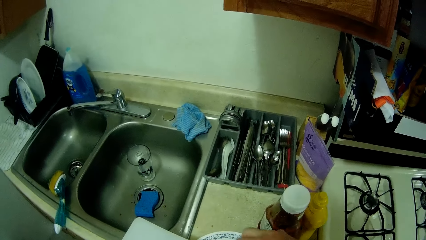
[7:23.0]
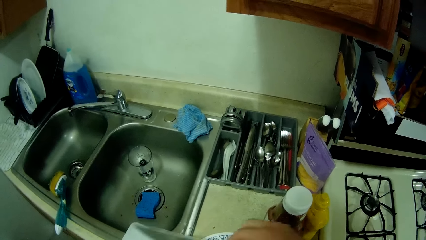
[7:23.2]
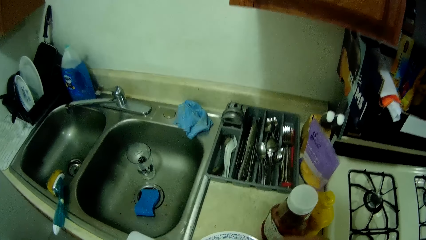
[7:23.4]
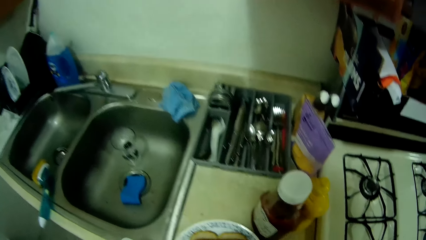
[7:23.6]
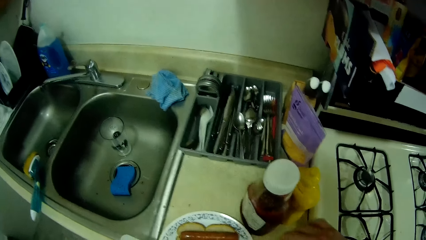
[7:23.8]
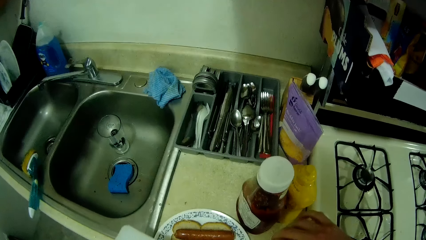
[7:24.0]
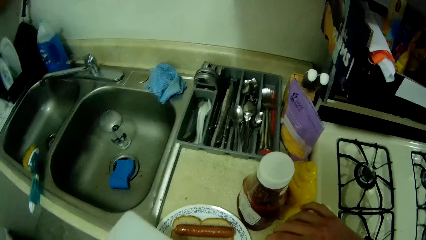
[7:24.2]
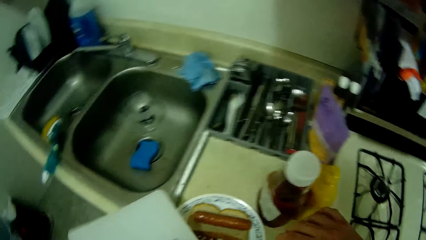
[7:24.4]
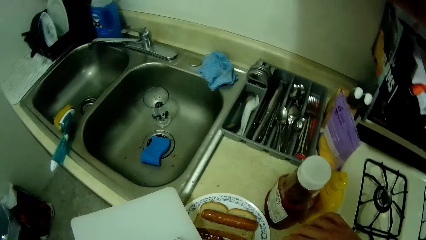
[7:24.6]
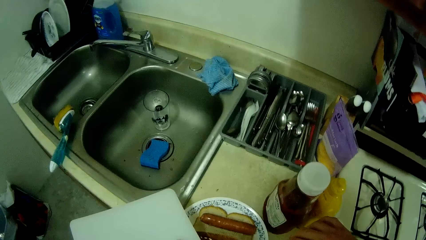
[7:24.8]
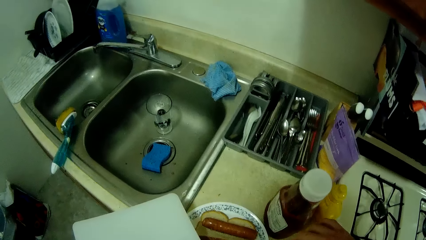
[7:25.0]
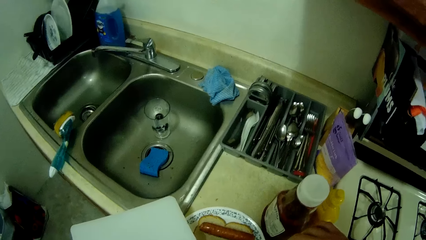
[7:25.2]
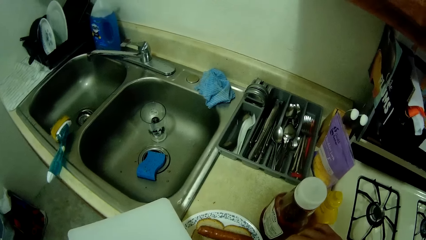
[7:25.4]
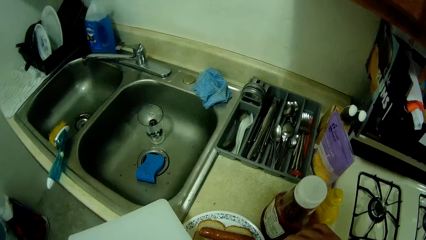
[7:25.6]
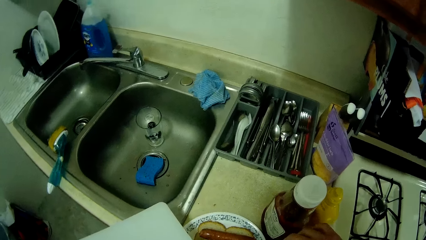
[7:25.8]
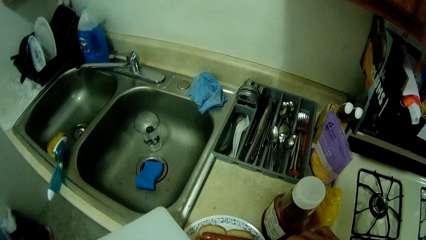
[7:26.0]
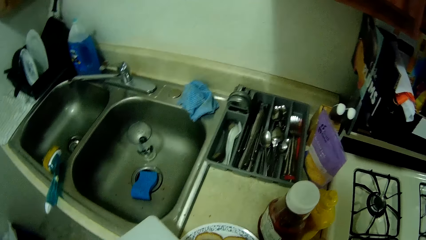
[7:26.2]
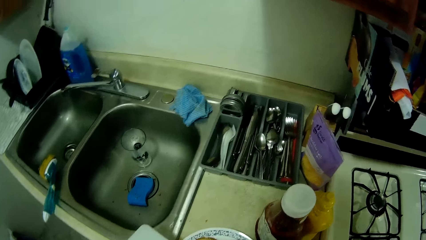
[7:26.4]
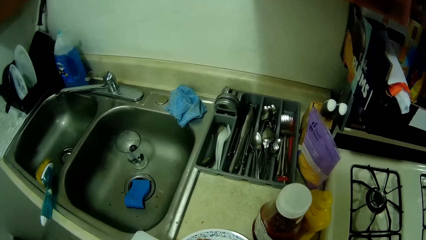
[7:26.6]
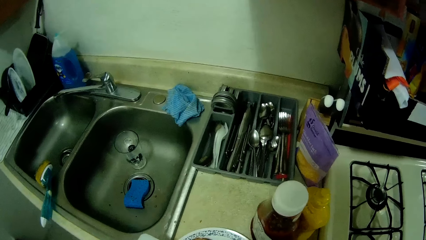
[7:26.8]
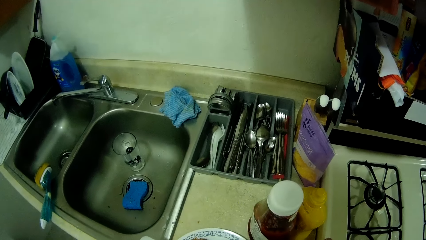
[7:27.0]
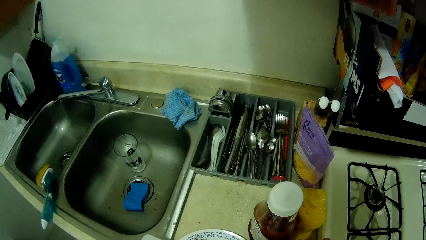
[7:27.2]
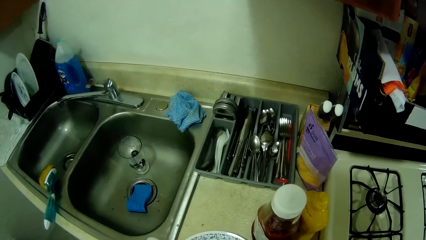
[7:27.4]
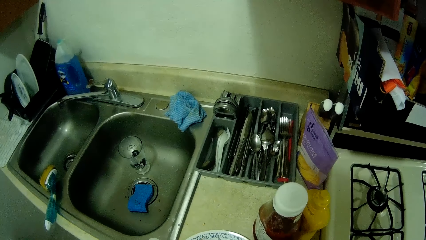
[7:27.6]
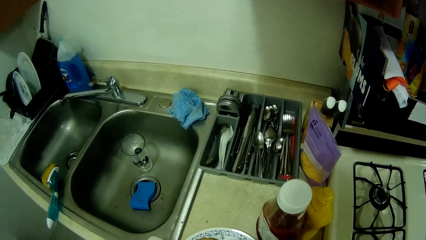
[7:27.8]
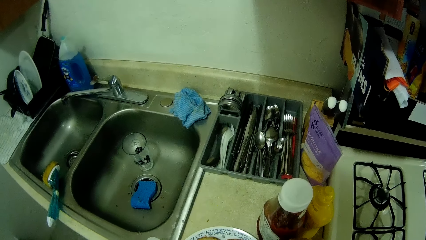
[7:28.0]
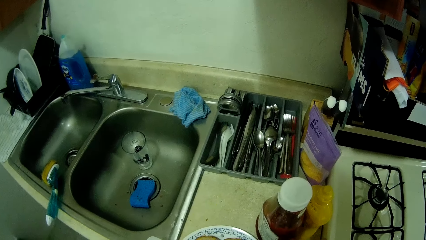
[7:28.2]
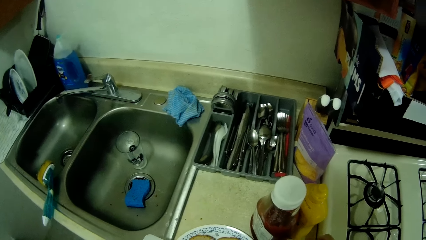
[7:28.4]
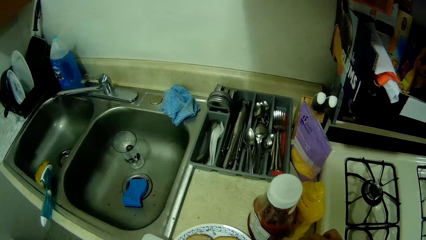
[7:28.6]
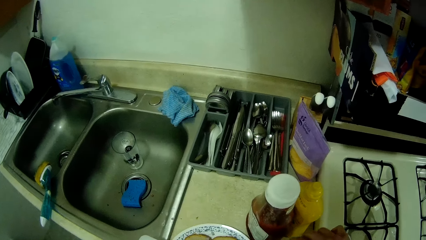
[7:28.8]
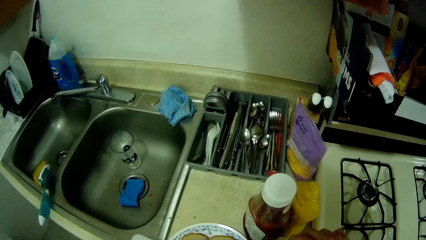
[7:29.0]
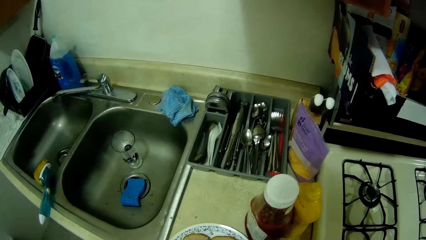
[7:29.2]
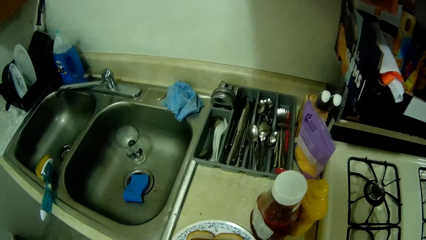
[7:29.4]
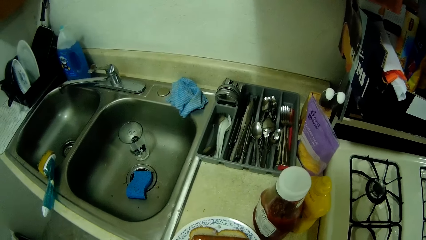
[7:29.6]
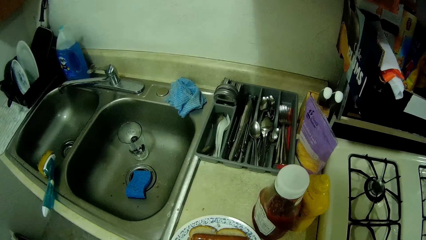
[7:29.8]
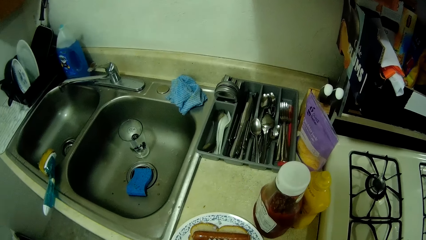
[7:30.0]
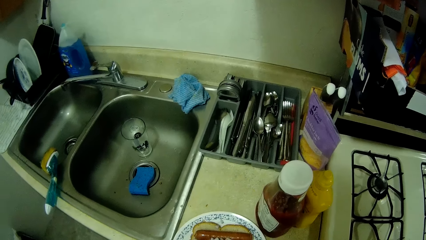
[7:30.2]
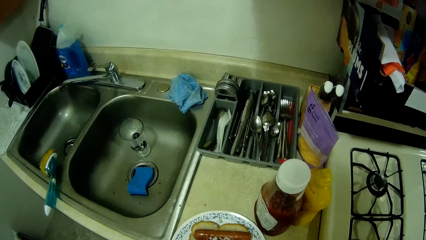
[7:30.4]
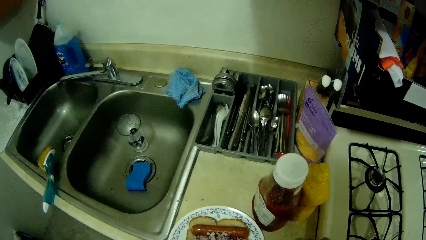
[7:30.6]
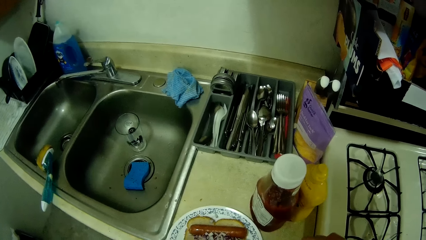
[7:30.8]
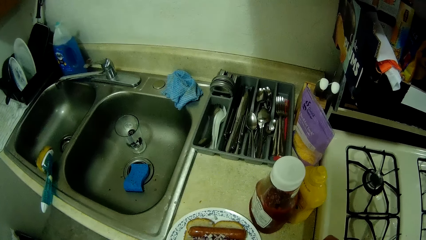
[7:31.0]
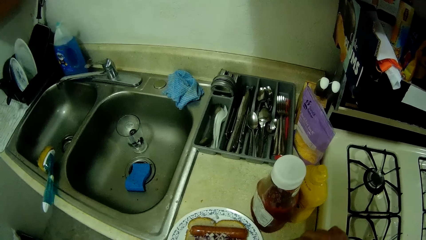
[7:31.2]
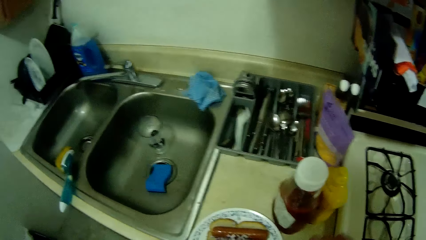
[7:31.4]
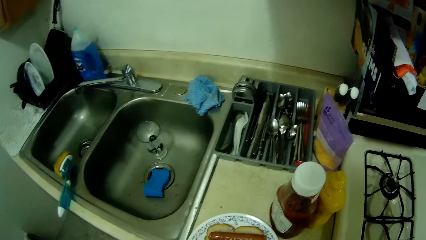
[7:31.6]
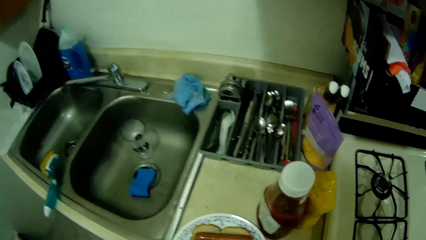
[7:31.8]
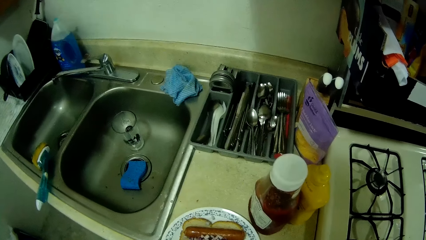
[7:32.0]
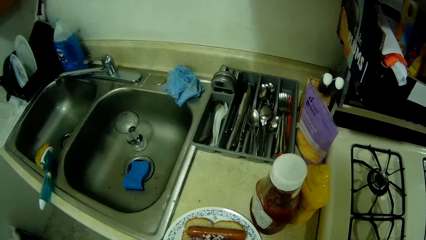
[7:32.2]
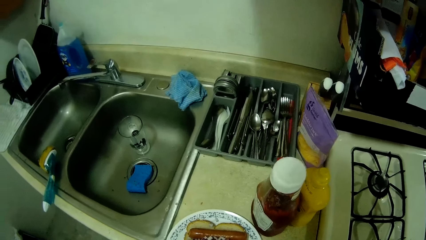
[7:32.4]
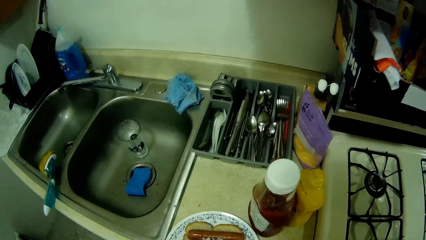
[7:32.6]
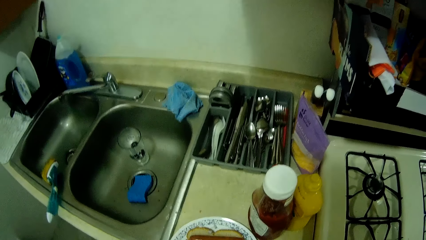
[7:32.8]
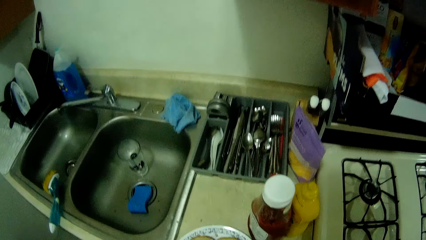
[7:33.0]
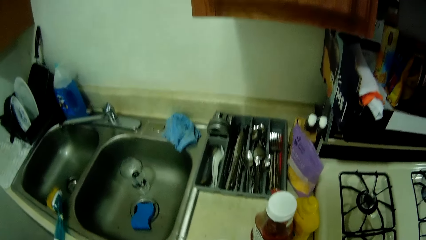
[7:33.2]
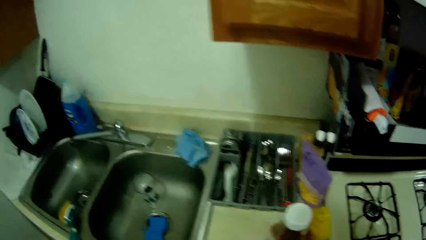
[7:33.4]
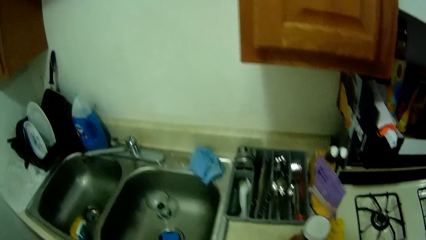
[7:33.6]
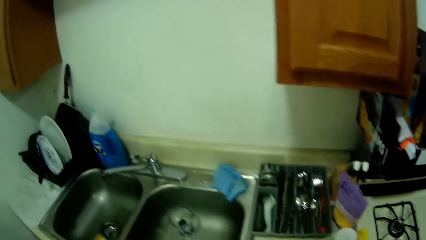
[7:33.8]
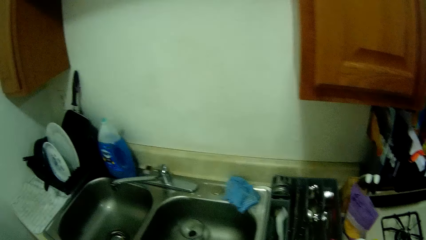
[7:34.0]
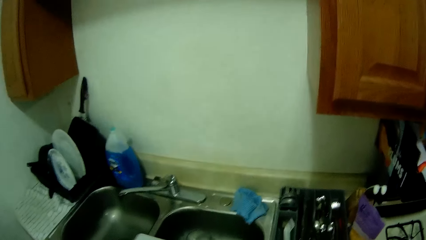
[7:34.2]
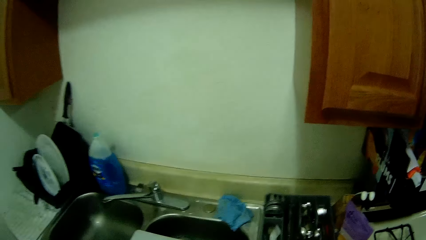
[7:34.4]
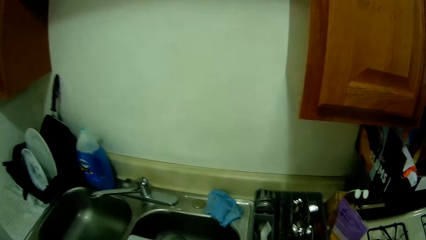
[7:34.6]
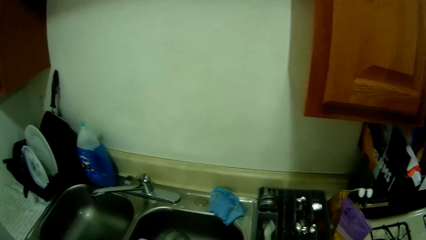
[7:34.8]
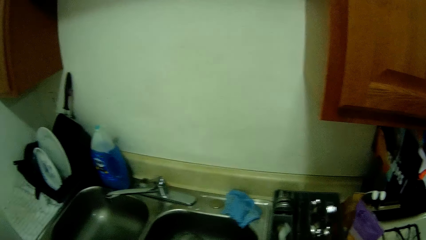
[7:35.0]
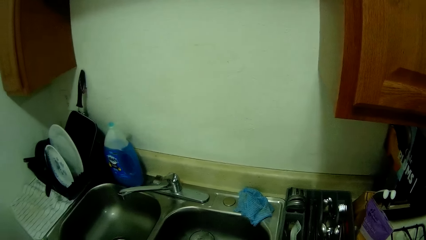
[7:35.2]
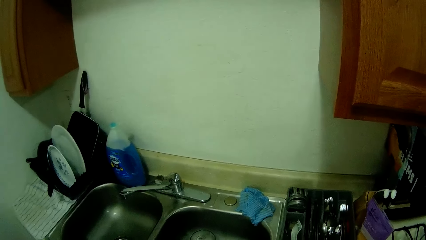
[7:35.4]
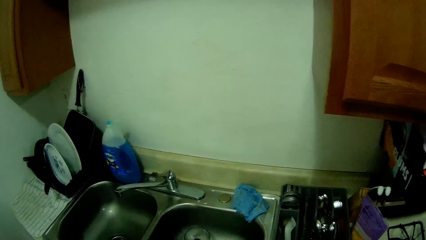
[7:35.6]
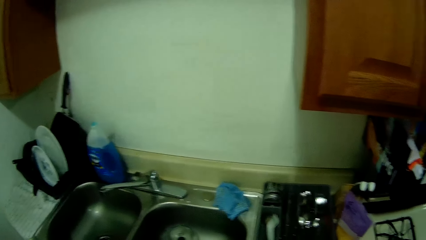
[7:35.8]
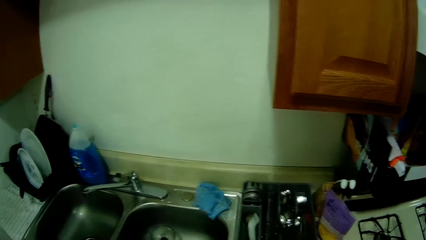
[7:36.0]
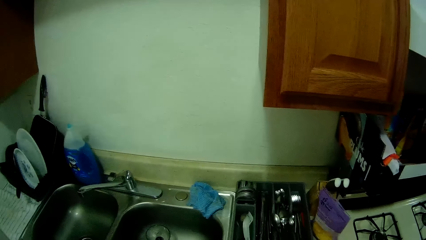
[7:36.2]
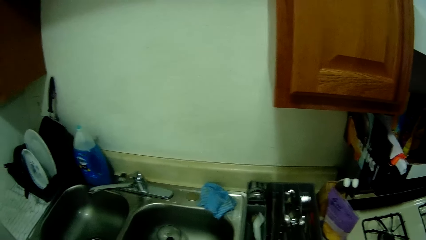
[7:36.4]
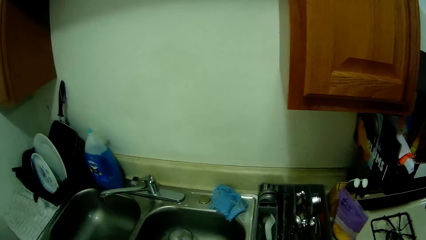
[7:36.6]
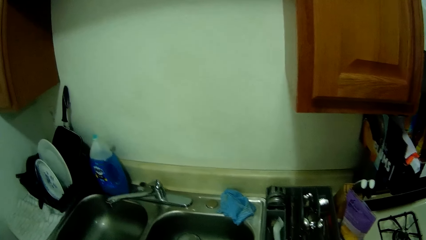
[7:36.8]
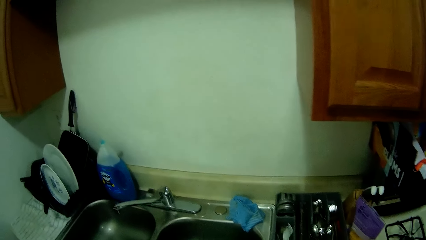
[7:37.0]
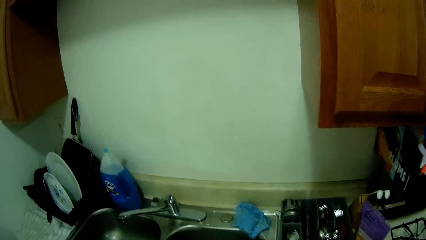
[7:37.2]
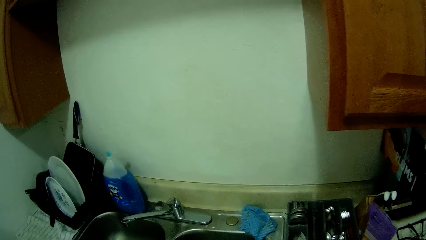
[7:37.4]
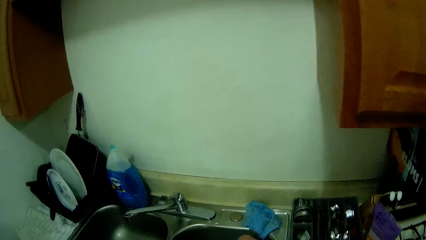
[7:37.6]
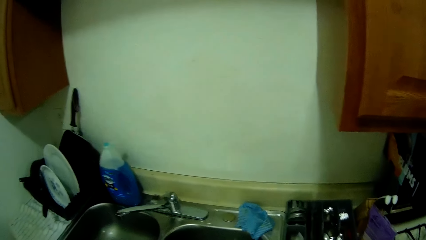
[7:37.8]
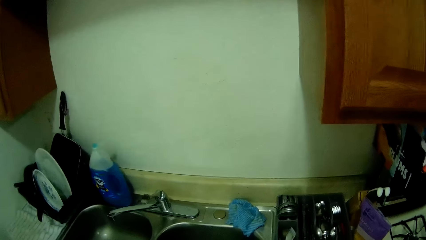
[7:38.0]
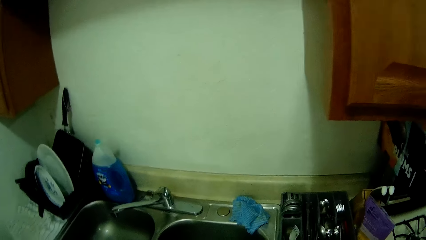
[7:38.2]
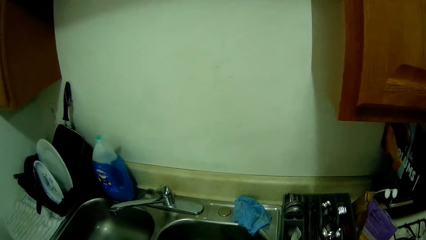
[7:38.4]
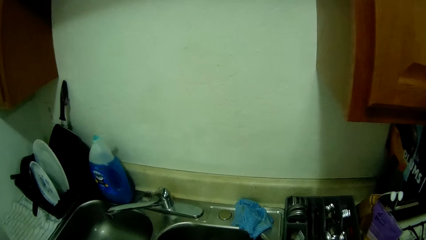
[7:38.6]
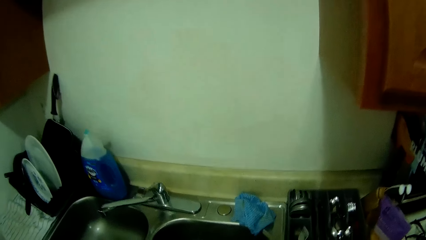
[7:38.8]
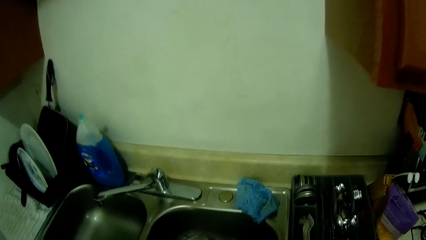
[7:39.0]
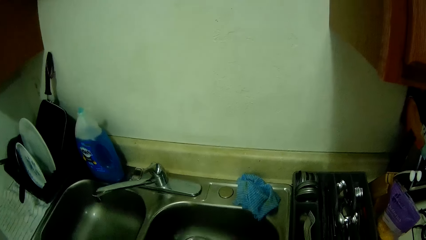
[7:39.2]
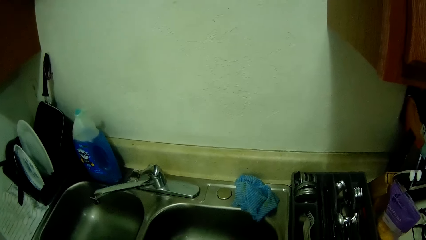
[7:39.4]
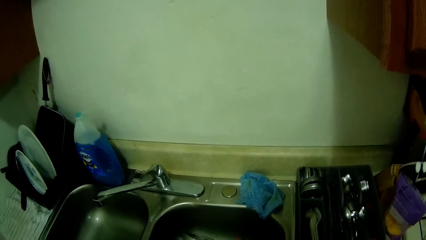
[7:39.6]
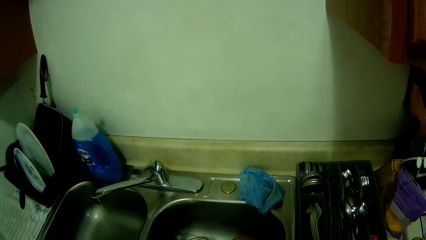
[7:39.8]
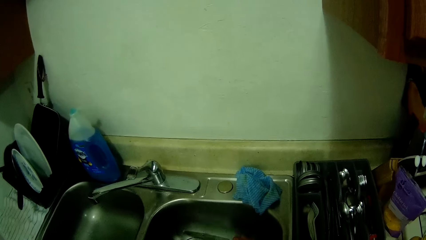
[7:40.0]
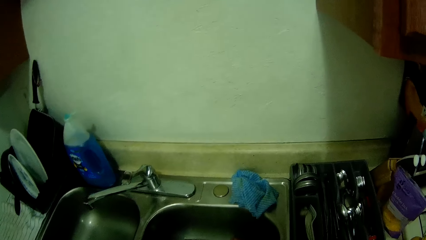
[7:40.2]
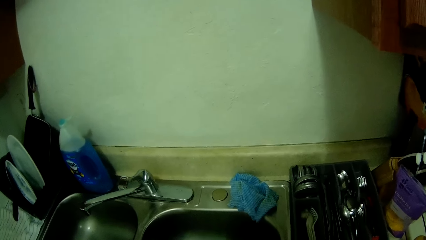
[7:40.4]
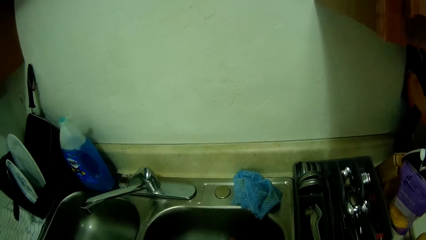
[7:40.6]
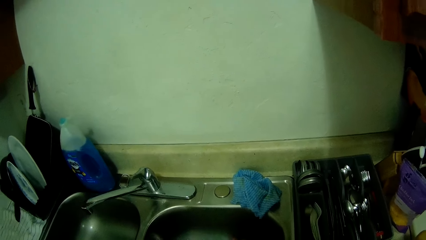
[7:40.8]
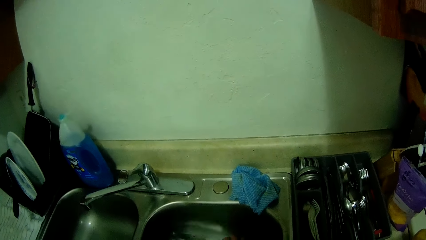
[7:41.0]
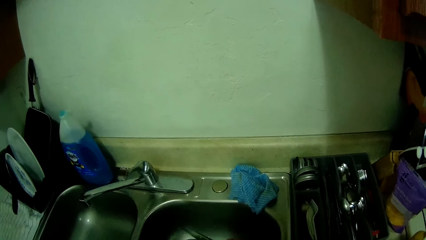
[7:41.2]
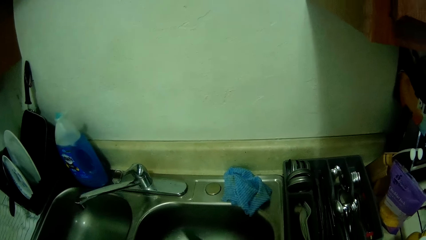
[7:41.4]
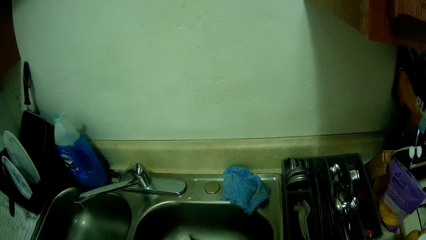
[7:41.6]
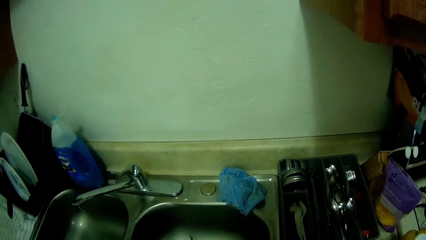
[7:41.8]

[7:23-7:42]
The camera wearer puts the tray on the sink. They put the knife and chopping board in the sink. They look around.
